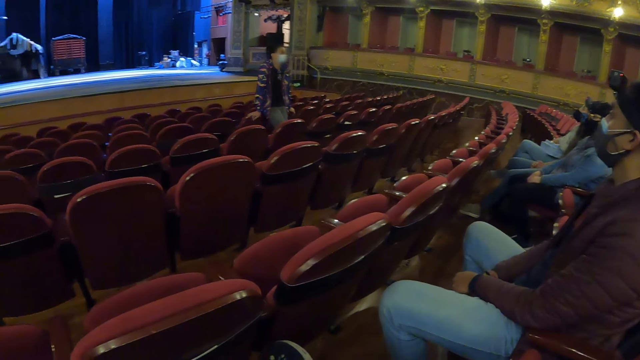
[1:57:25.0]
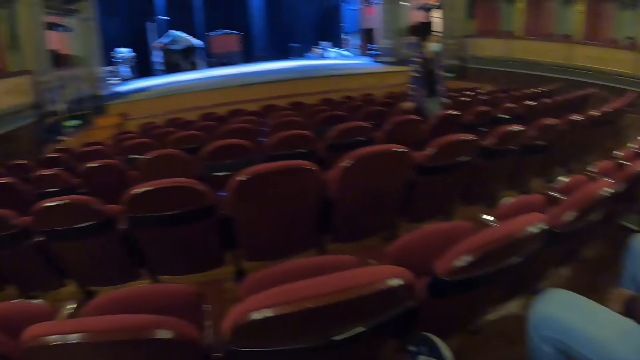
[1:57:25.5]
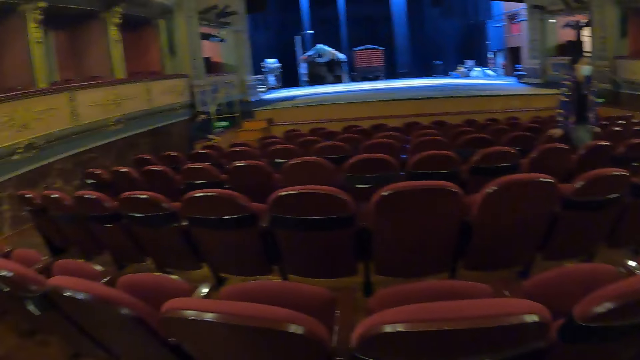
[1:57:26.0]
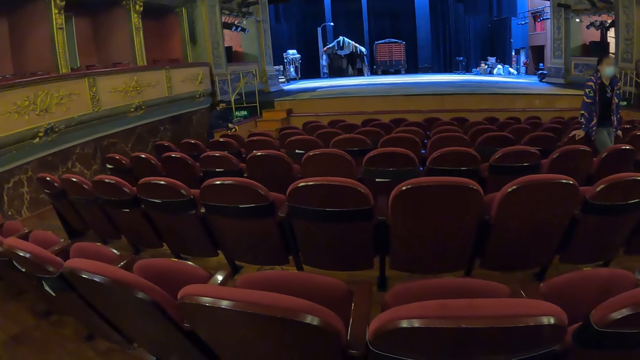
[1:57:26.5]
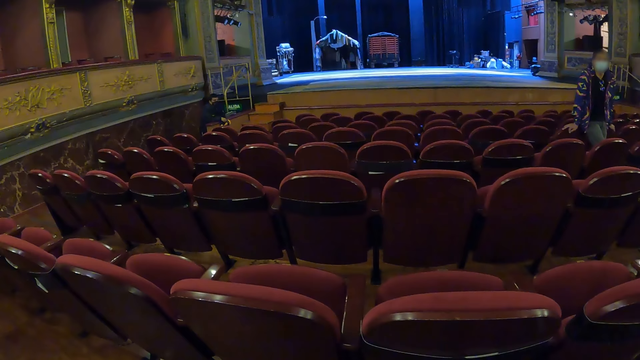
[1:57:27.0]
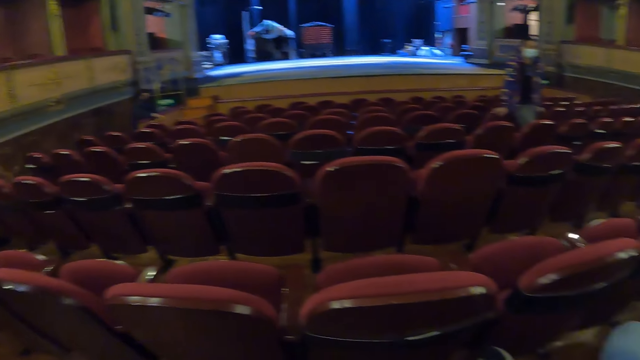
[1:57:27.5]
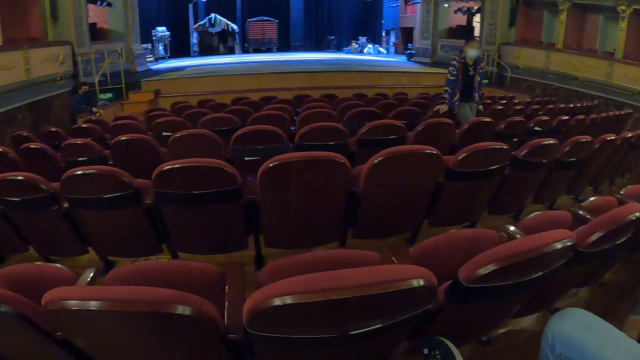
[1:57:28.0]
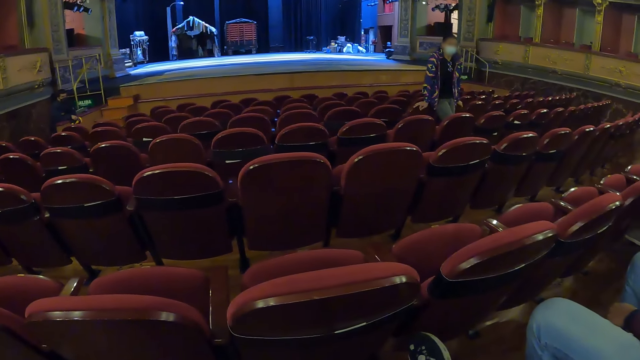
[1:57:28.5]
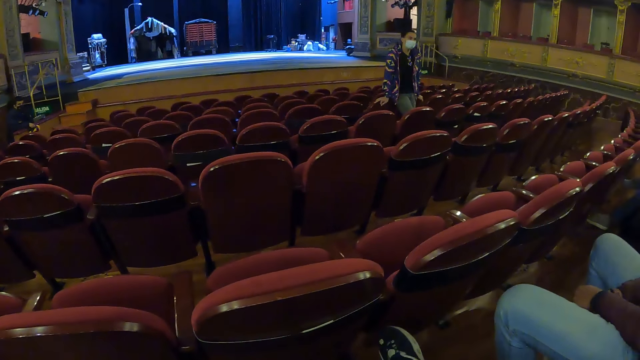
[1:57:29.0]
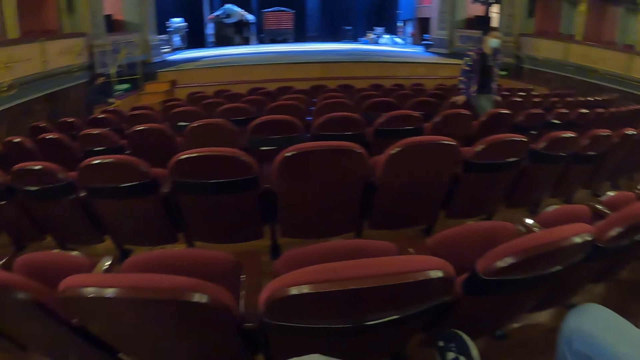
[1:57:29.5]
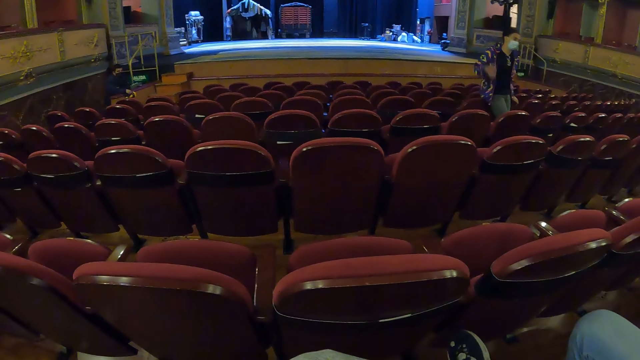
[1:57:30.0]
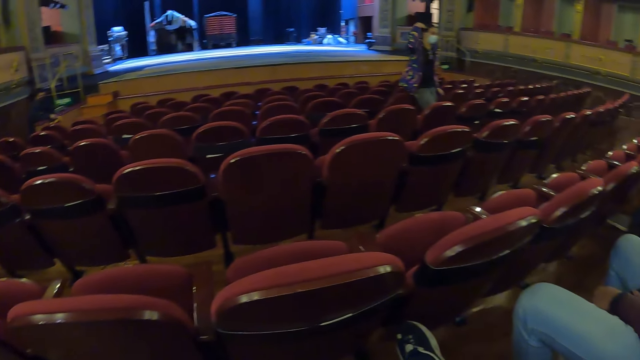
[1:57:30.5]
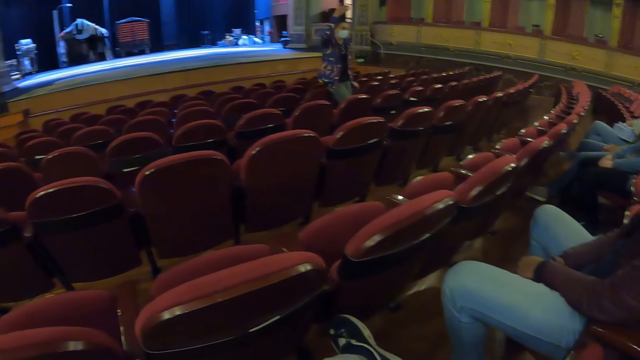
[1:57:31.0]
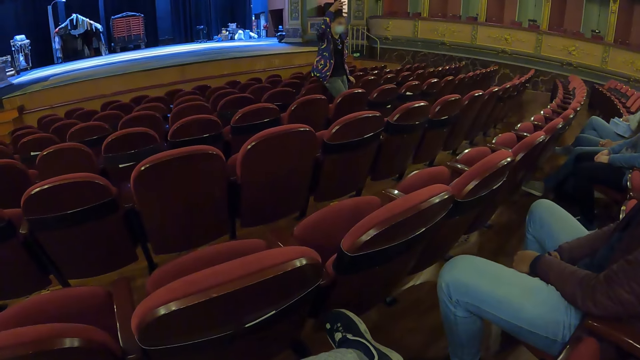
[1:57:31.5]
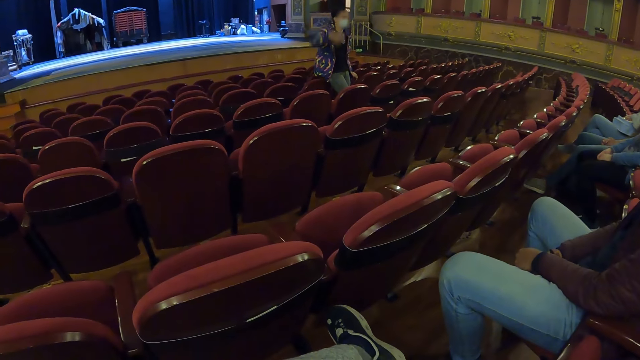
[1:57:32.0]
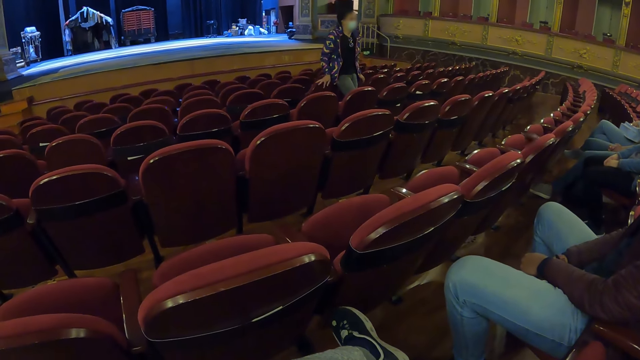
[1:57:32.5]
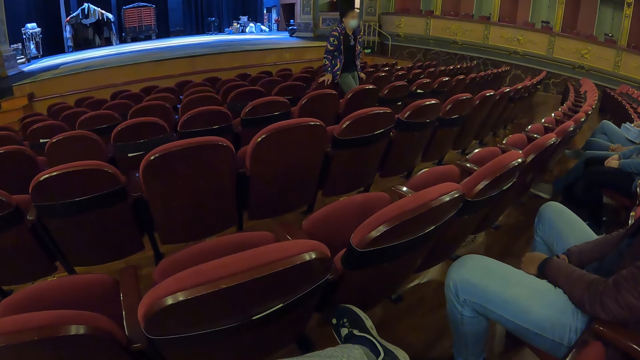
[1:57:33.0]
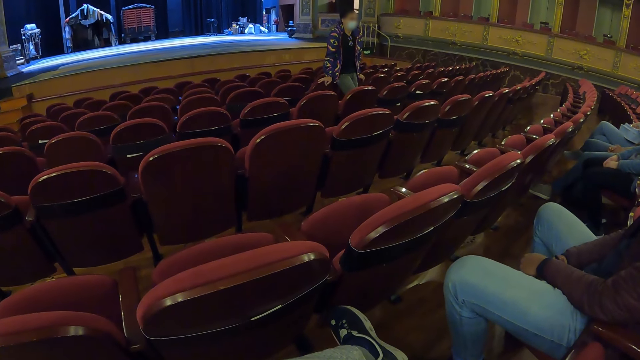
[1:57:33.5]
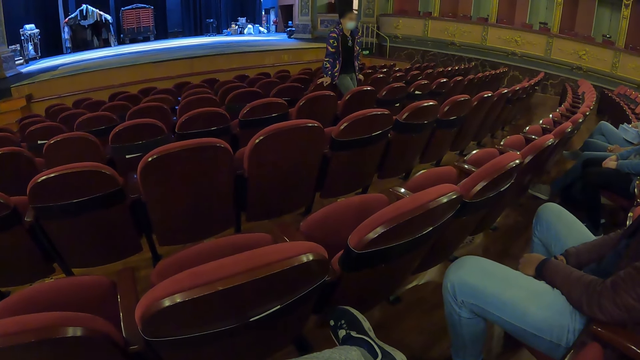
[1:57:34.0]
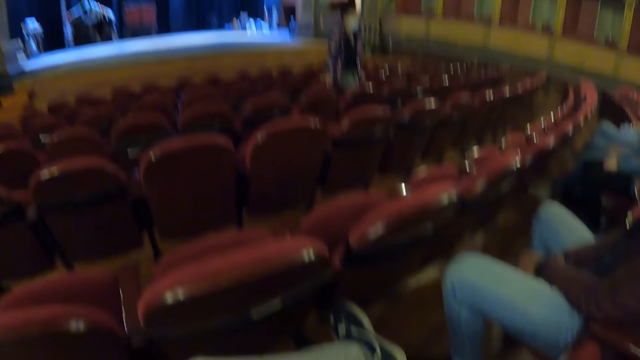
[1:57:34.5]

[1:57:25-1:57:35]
A man sits on a chair close to the camera wearer. A woman uses gestures. Another man lifts the hand and lowers the hand. The woman looks around.

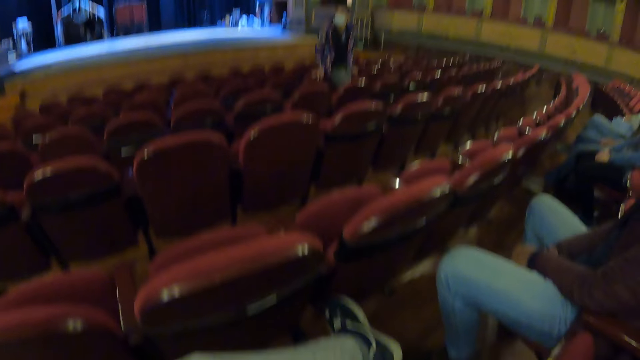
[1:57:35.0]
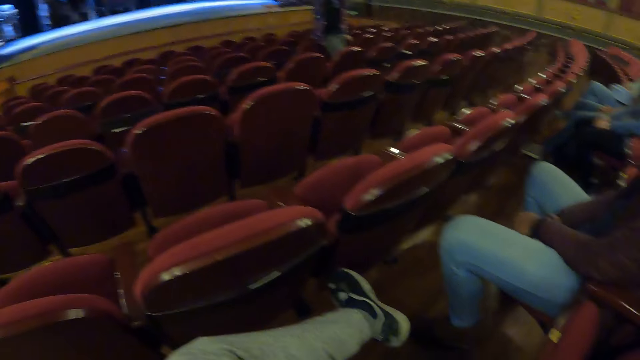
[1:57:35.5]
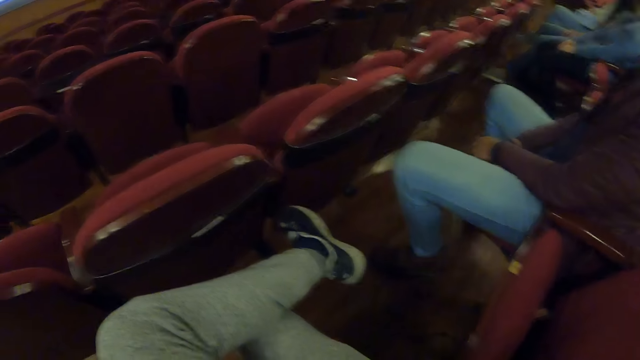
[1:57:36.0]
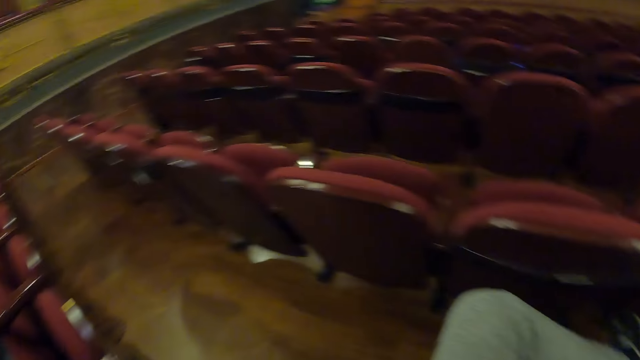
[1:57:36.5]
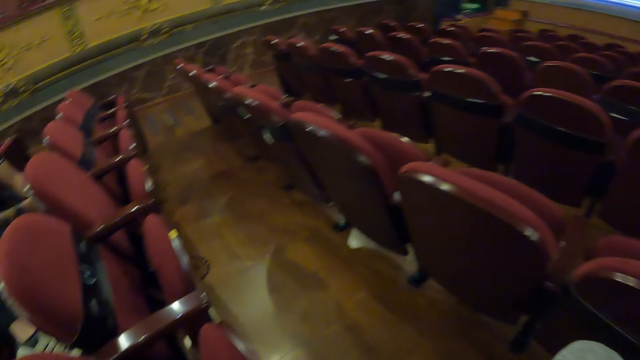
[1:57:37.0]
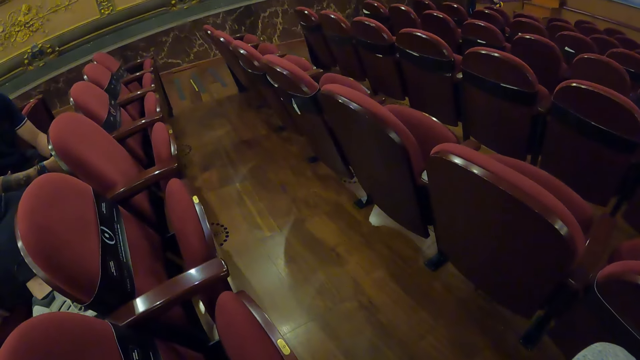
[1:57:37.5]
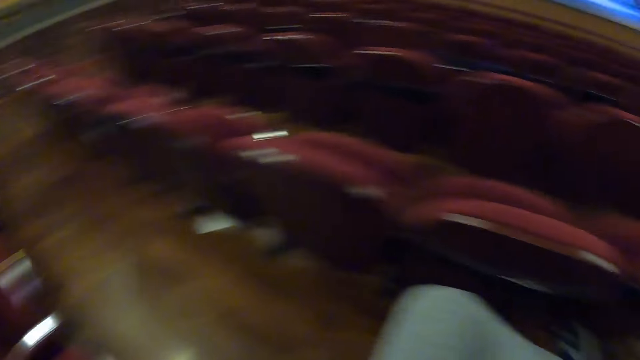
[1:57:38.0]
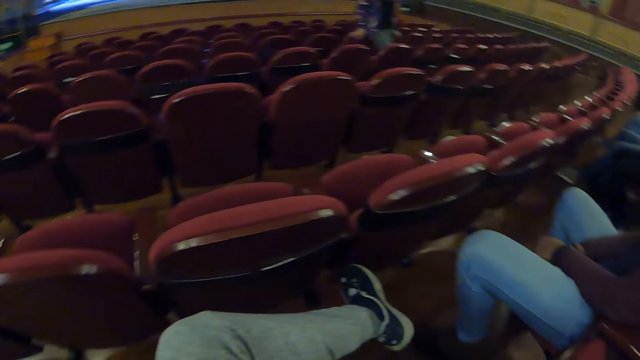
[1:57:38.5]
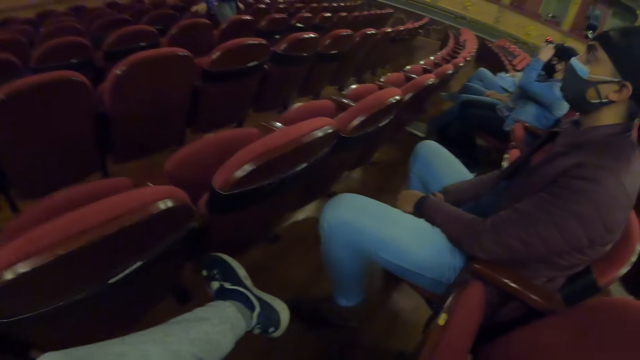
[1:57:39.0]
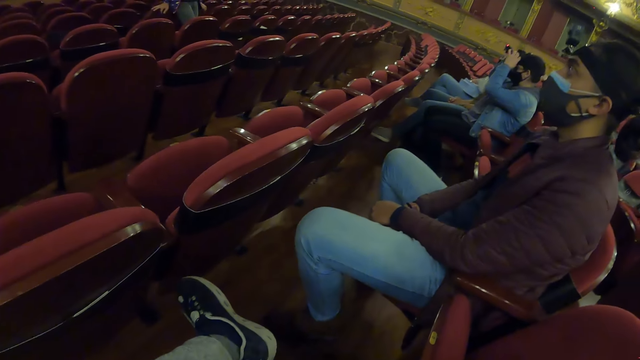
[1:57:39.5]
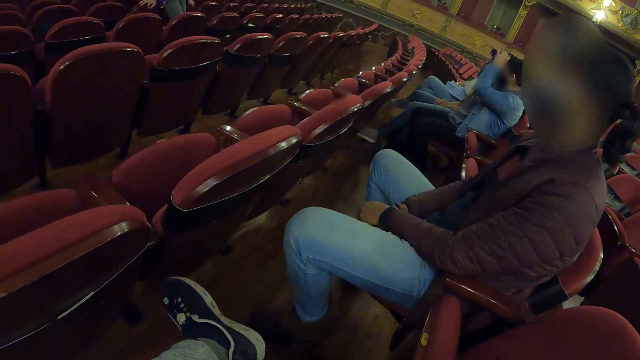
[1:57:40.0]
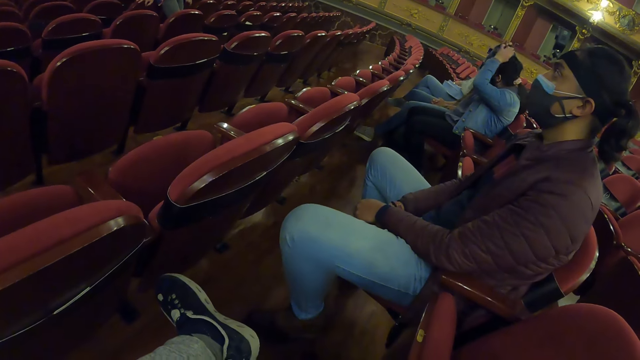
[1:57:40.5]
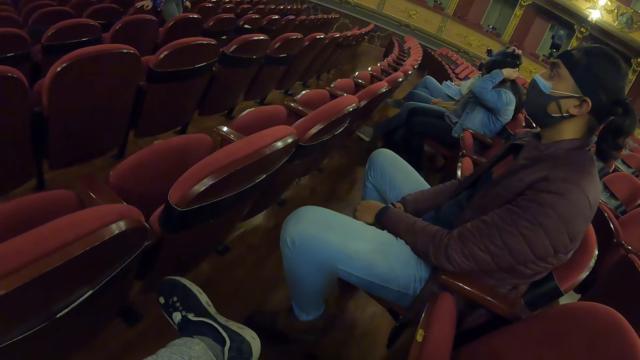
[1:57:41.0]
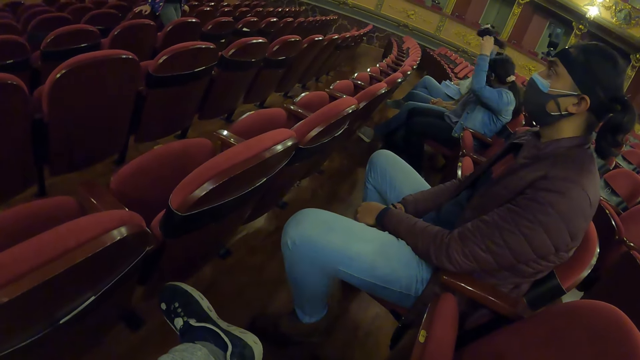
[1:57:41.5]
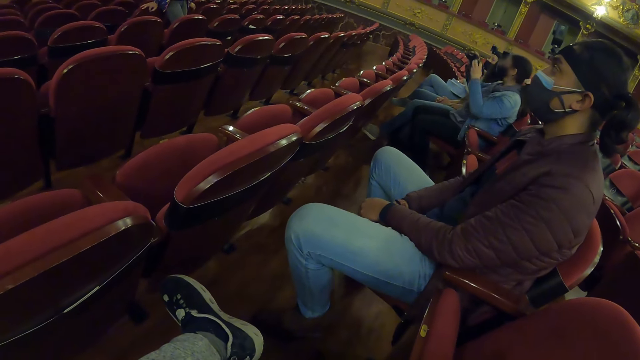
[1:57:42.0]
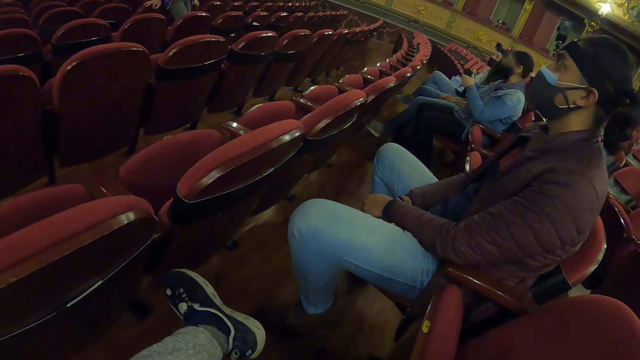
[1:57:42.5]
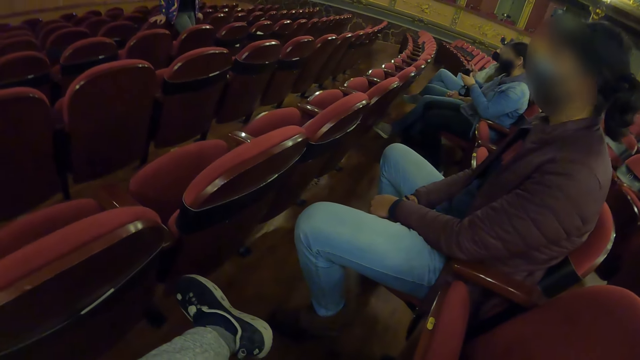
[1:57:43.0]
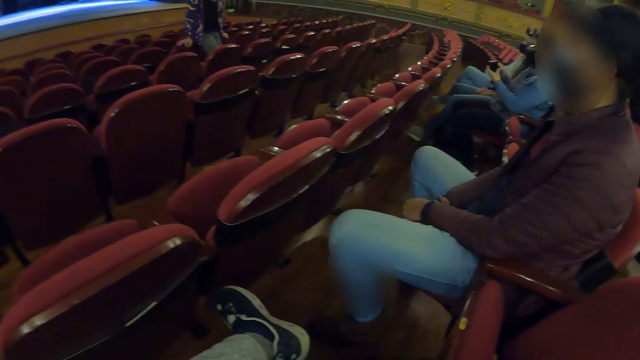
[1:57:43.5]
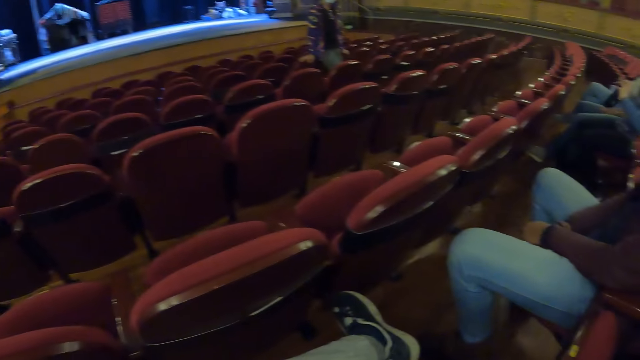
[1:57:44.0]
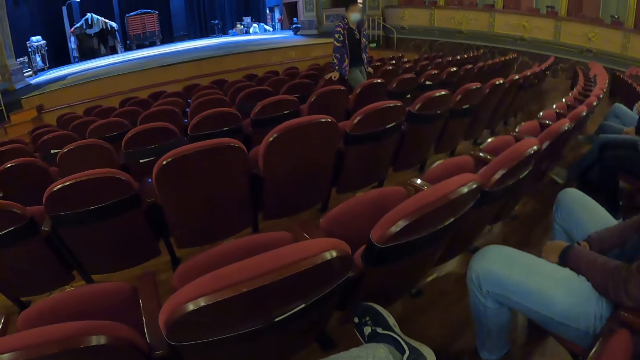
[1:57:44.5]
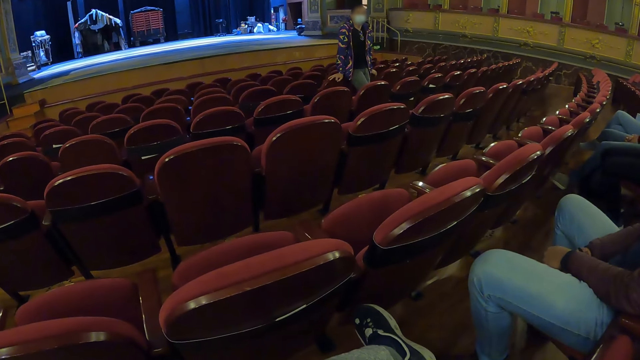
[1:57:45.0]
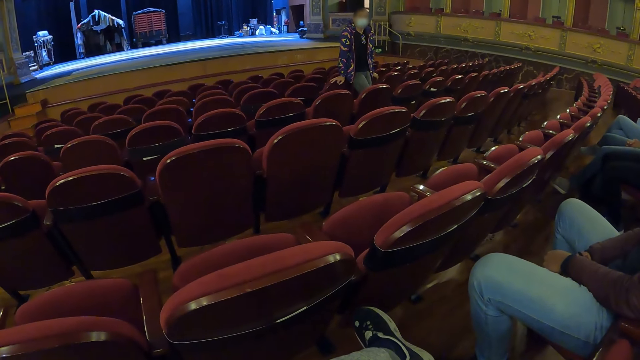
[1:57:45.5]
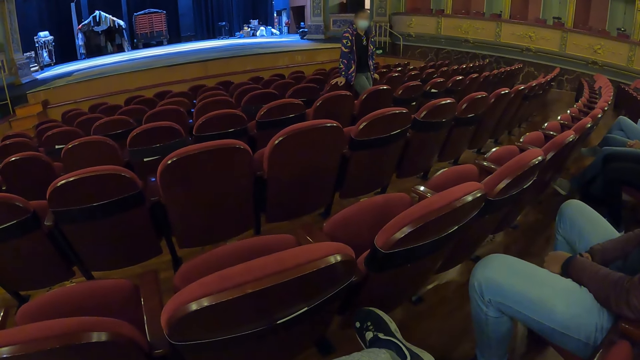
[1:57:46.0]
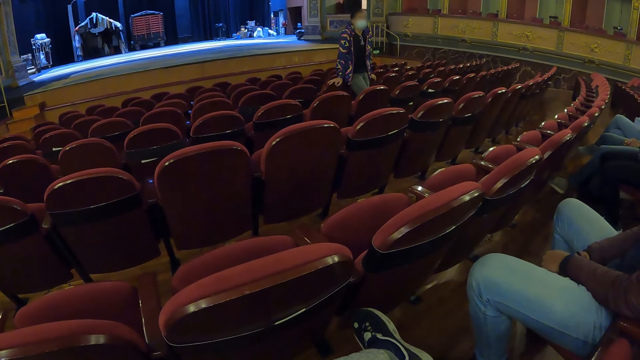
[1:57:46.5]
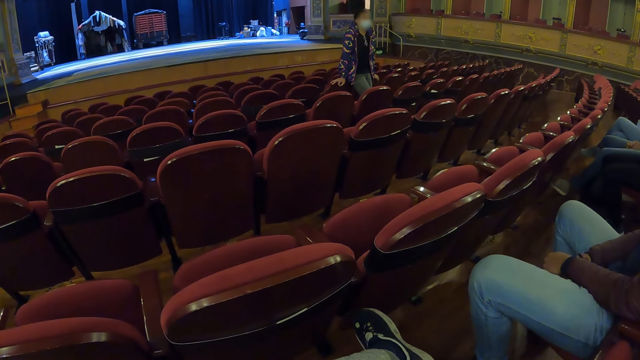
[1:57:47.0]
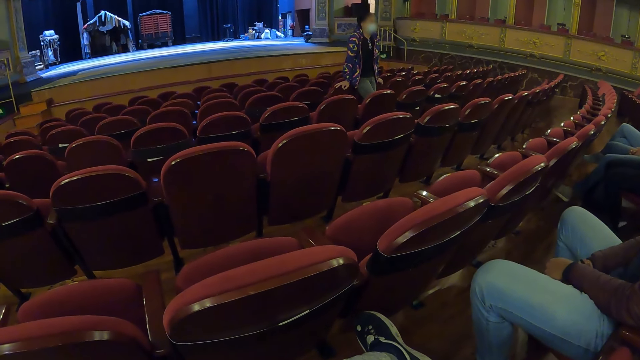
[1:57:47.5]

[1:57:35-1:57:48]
A man points in the auditorium. A woman uses gestures. The camera wearer stares in the auditorium. The woman looks around. Another man sits on a chair close to the camera wearer. A third man reflects his face. The camera wearer stares in the auditorium.
